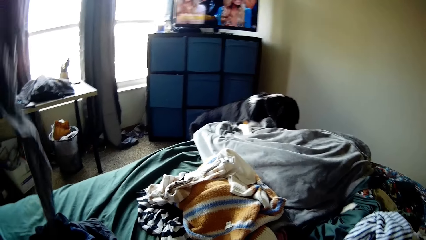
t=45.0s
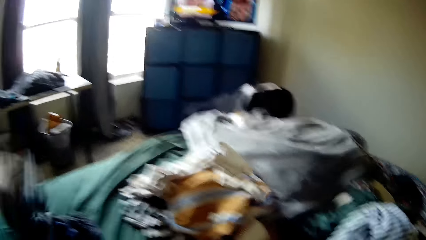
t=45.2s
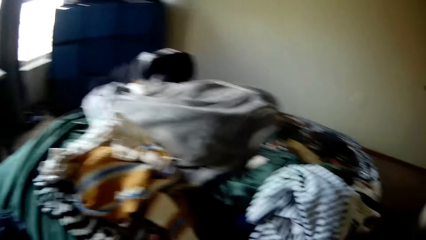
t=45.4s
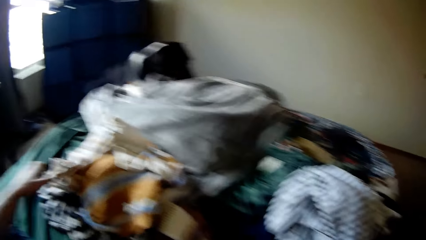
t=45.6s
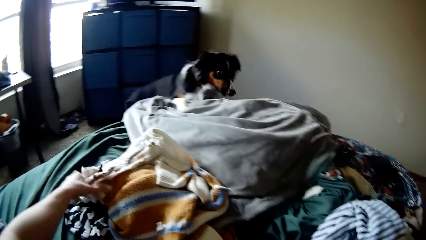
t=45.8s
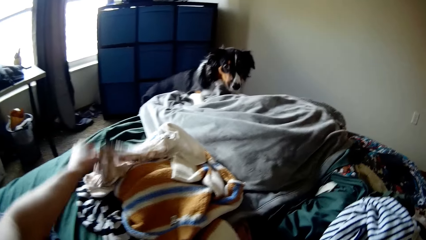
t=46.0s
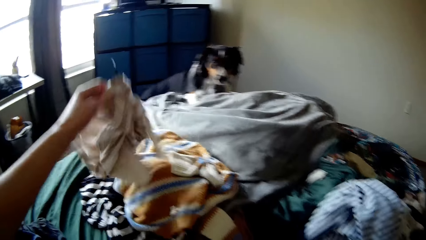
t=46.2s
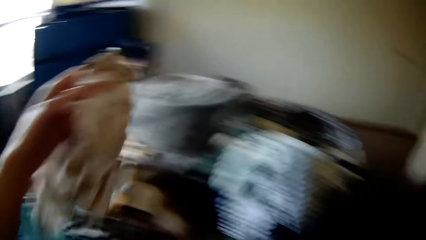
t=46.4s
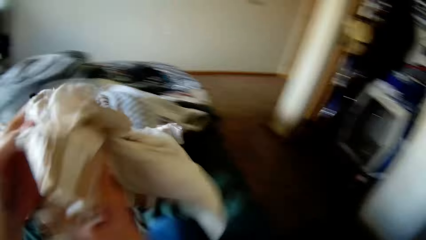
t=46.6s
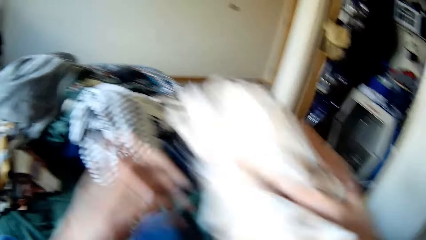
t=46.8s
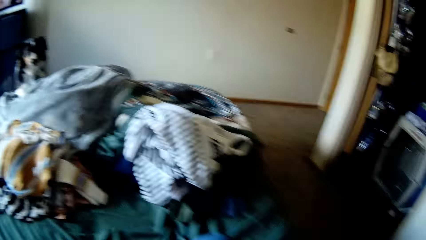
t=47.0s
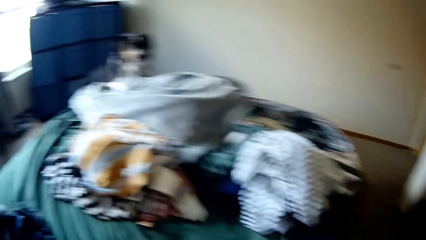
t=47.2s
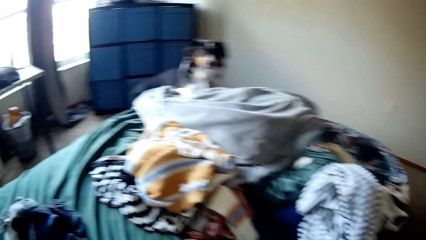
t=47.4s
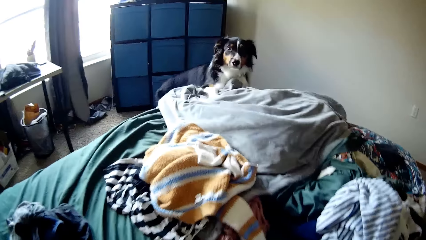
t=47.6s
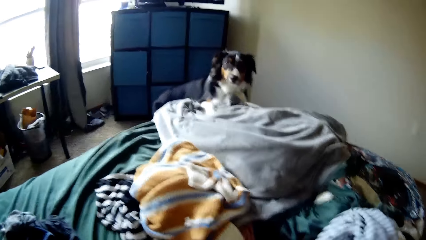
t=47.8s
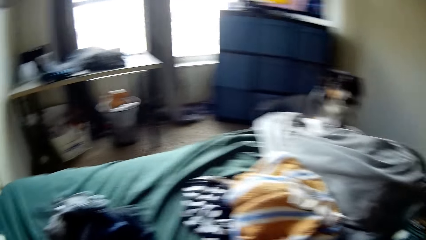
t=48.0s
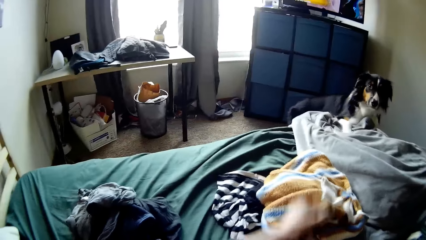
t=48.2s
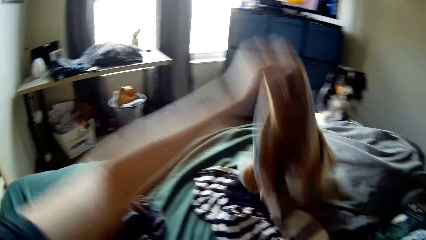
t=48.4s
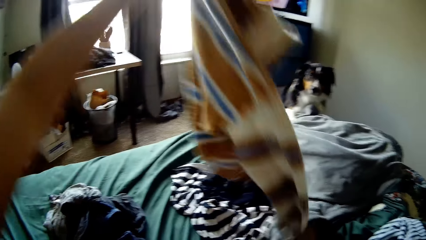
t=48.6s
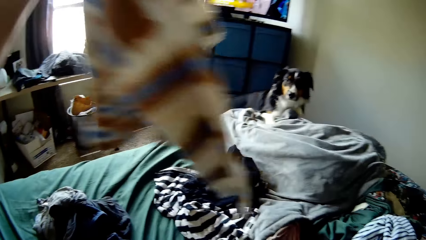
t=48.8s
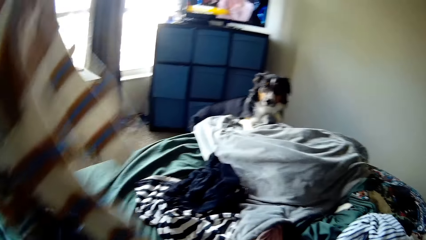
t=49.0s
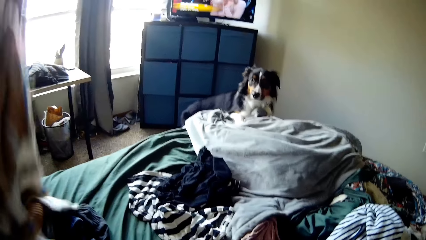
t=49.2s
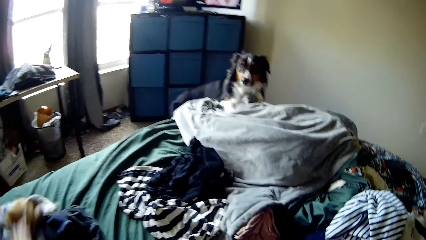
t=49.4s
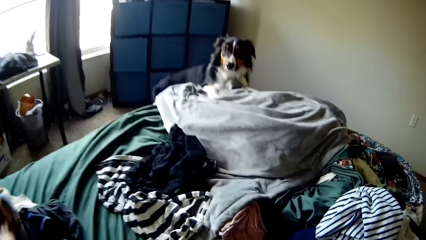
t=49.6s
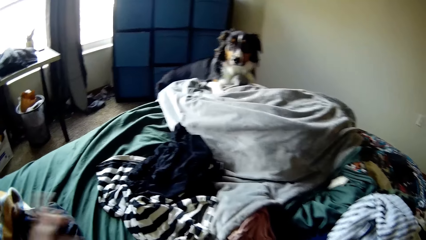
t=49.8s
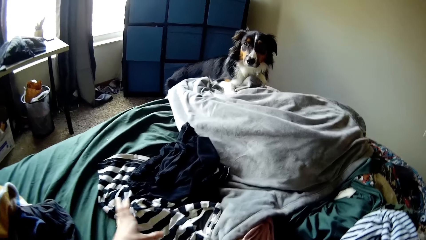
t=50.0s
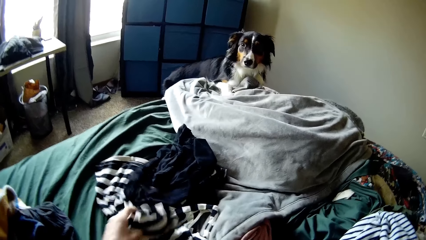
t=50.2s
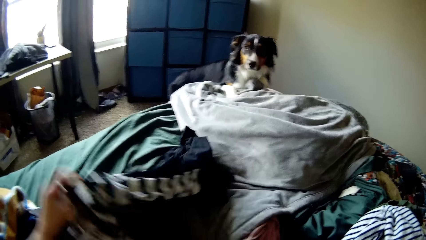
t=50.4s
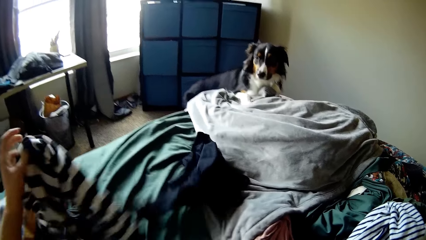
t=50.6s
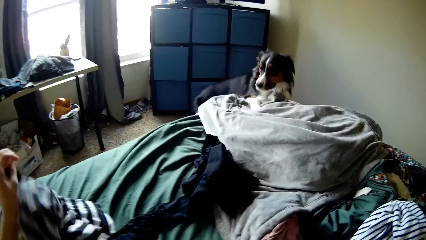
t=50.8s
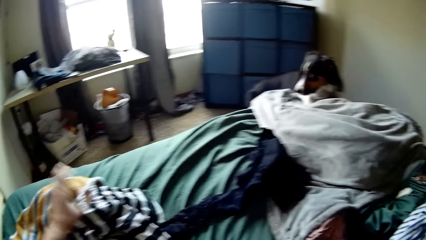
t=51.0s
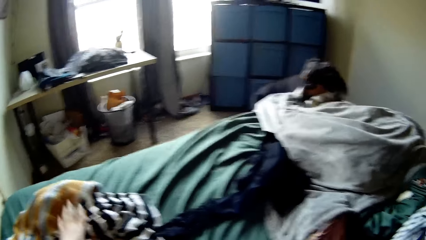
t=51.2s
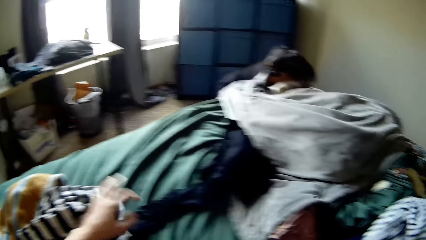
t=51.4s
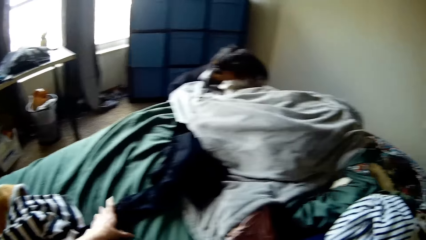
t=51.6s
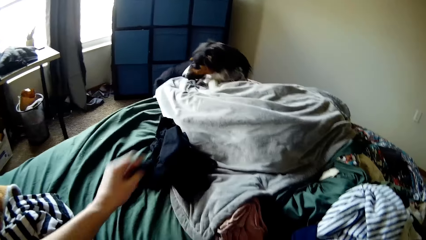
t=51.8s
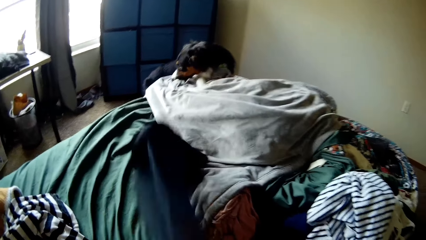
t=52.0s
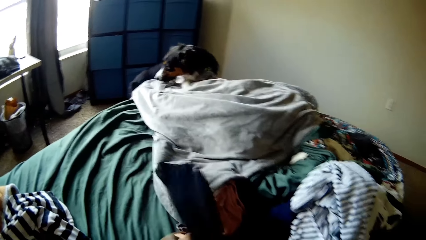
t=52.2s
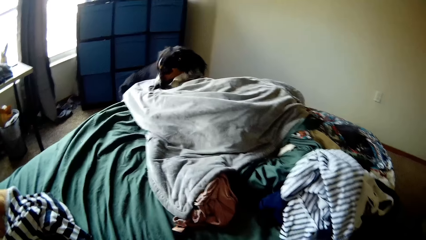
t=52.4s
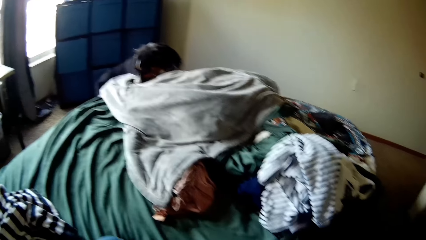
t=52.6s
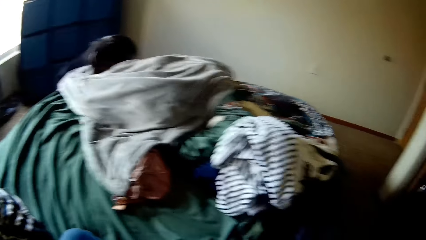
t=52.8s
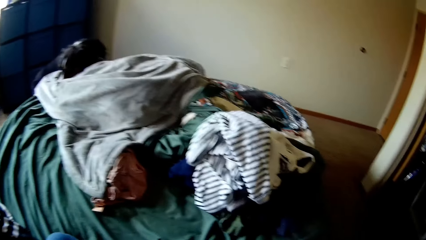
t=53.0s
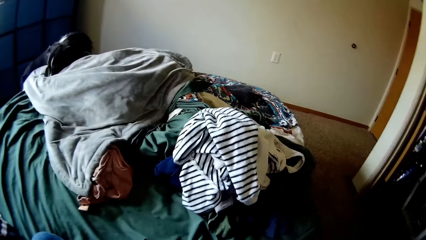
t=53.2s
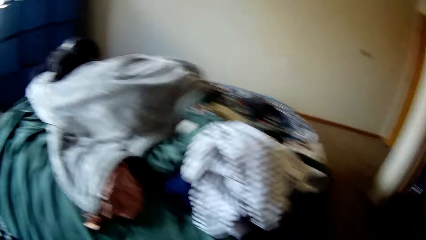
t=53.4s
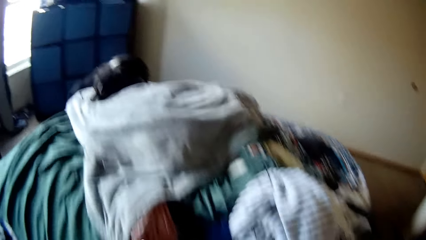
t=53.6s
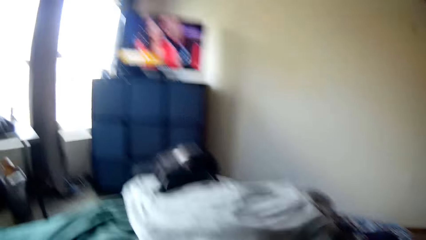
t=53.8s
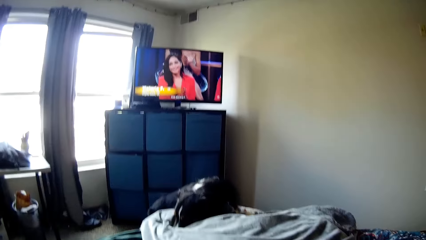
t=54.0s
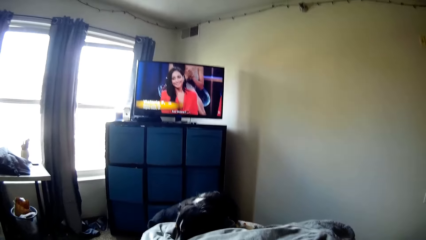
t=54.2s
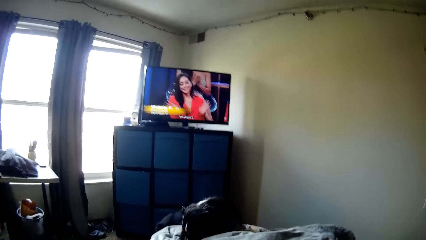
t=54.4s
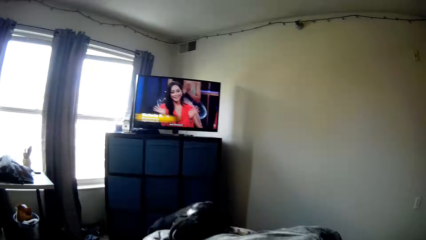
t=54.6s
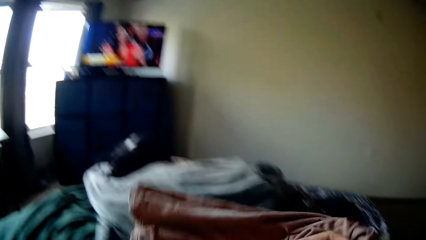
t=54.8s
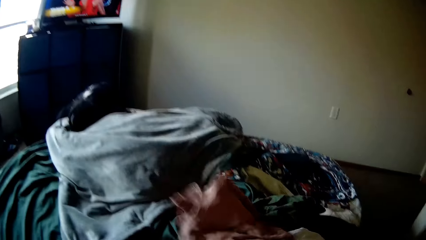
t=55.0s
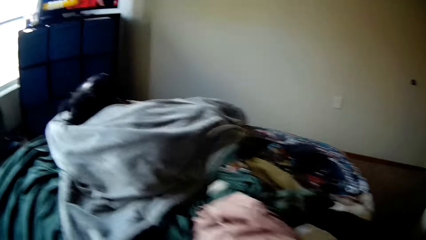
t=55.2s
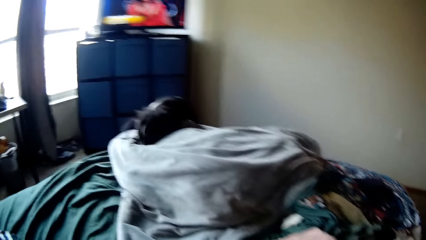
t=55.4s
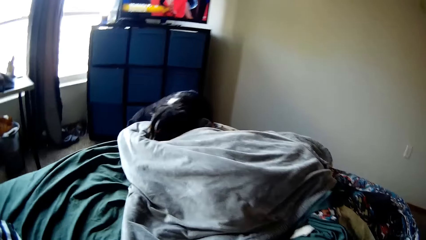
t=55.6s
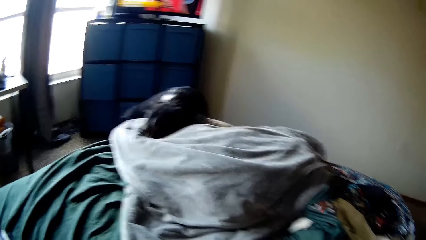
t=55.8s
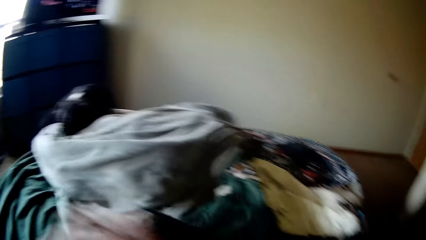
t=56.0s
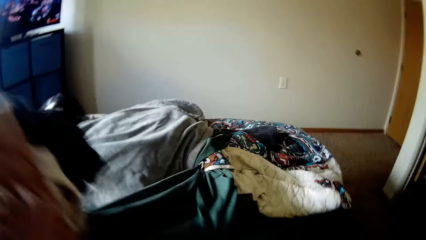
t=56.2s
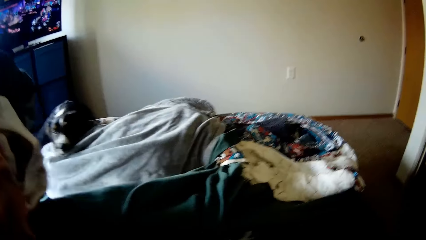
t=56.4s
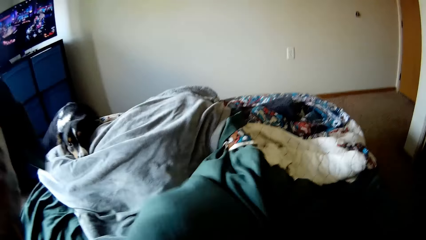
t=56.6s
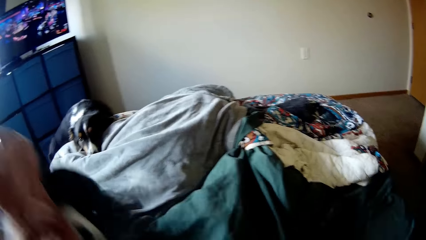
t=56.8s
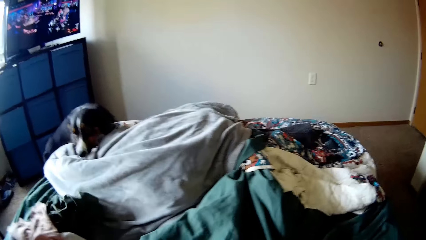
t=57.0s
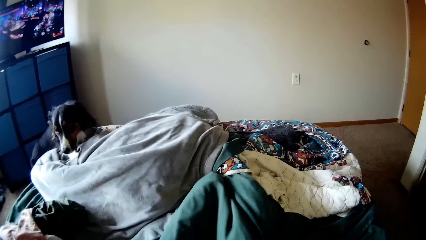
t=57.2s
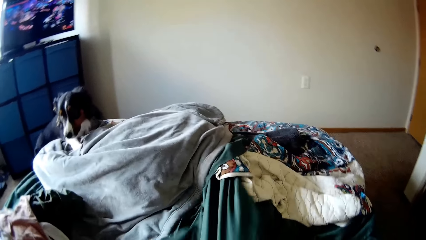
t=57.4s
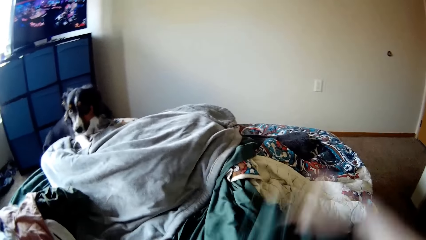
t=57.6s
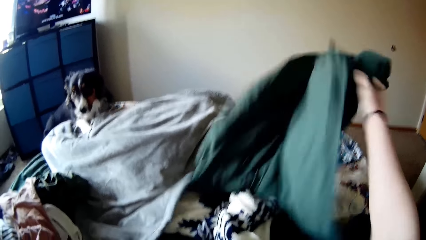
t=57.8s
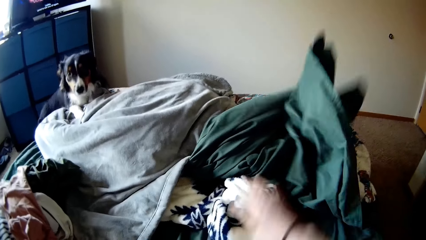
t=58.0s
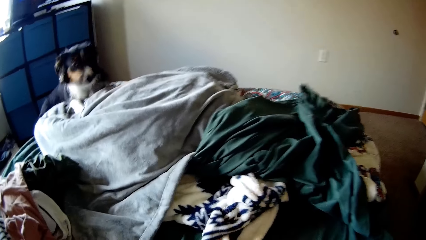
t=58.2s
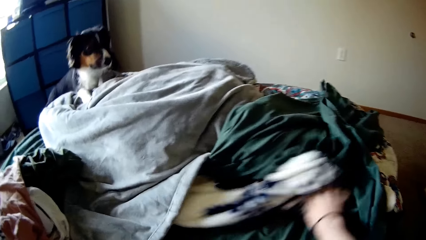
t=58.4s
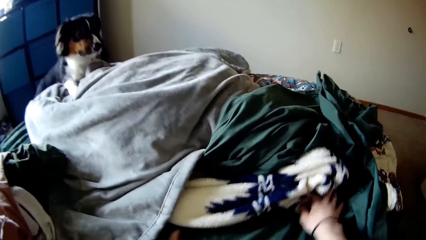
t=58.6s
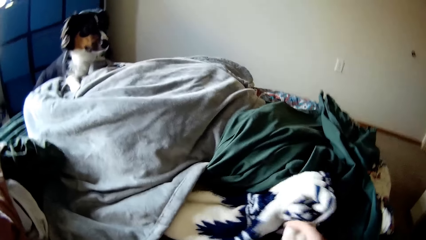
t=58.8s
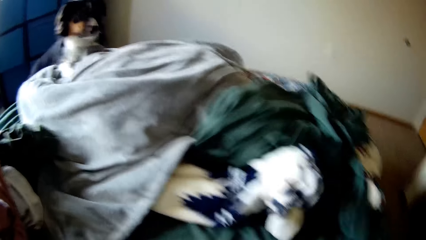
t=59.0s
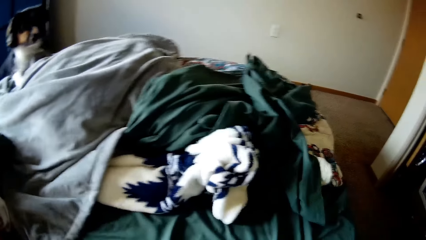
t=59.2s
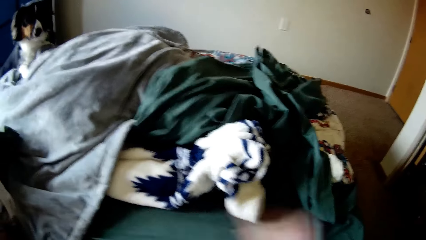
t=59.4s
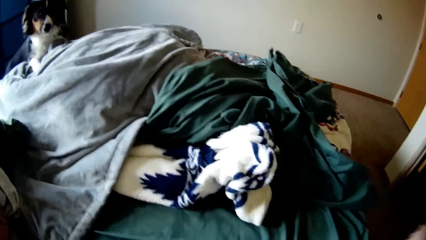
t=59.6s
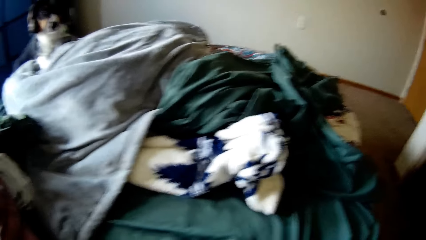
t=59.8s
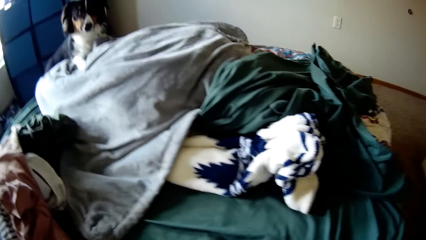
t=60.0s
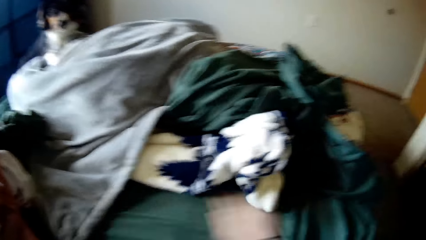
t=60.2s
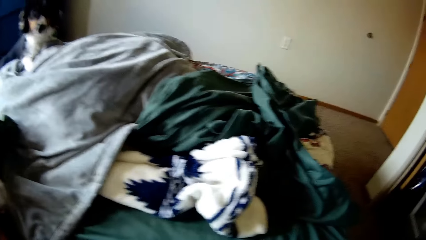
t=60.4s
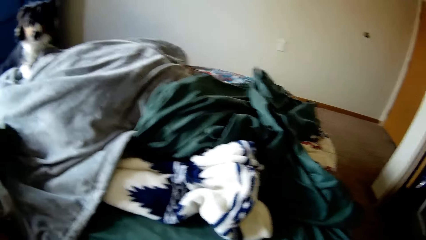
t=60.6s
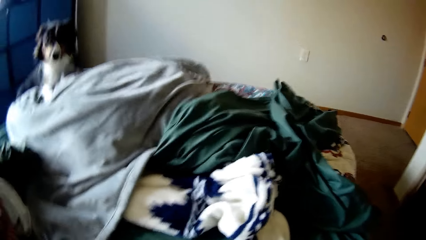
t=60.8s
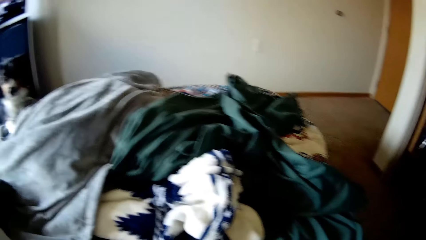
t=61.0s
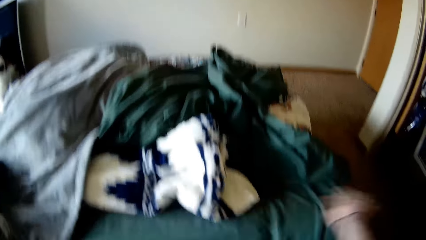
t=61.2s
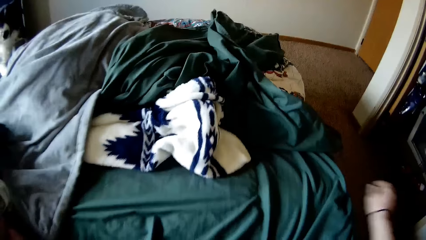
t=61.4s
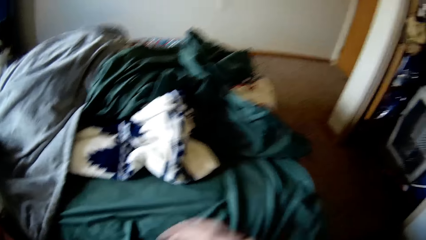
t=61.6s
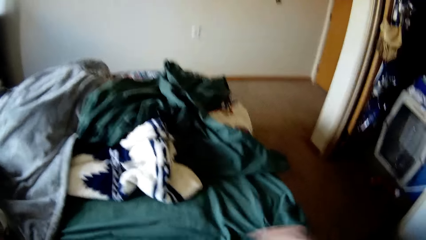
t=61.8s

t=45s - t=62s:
The camera wearer puts the cloth on the bed. He picks up the cloth on the bed. He sits on the bed. He picks up the cloth on the bed. He puts the cloth on the bed. He picks up the cloth on the bed. He puts the cloth on the bed. He picks up the cloth on the bed. He sits on the bed. He picks up the cloth on the bed. He puts the cloth on the bed. He picks up the cloth on the bed. He puts the cloth on the bed. He picks up the cloth on the bed. He wipes the mattress on the bed with his right hand.
